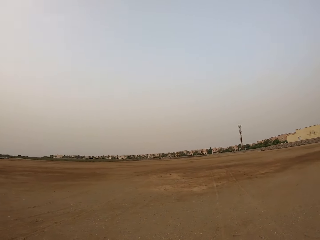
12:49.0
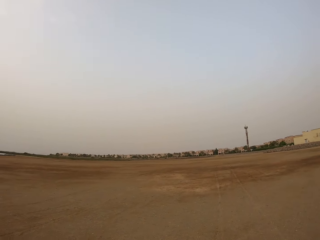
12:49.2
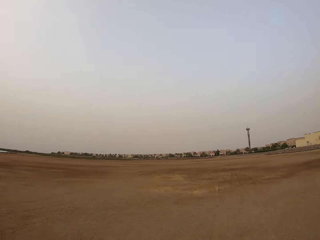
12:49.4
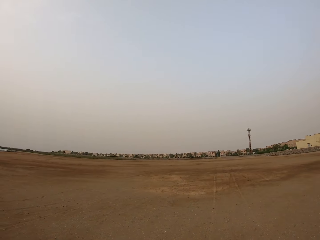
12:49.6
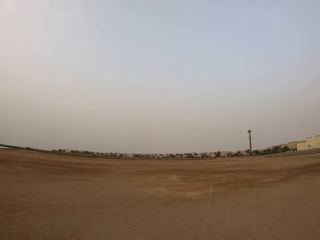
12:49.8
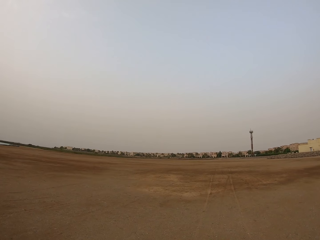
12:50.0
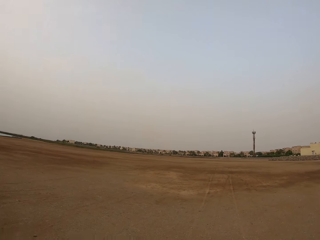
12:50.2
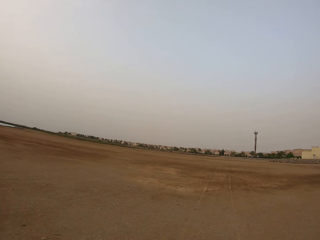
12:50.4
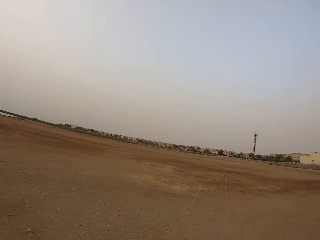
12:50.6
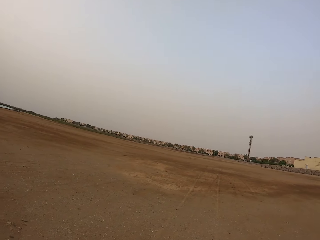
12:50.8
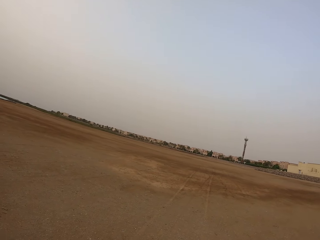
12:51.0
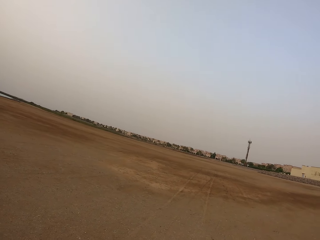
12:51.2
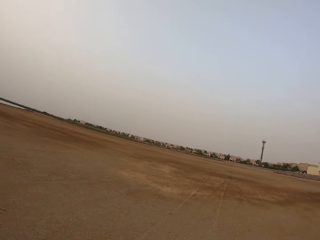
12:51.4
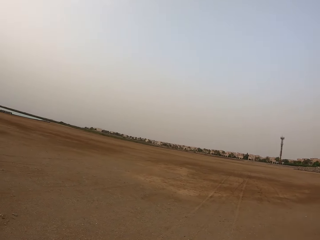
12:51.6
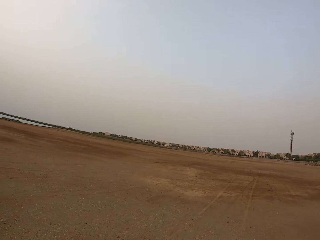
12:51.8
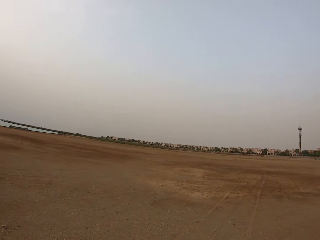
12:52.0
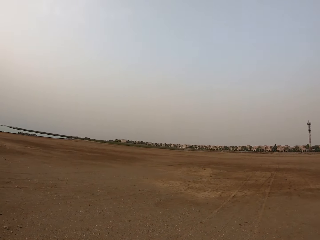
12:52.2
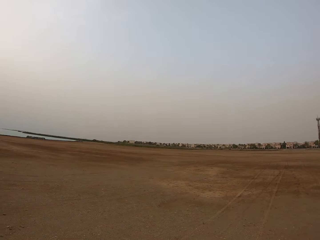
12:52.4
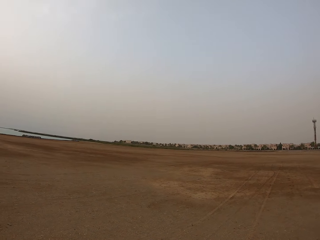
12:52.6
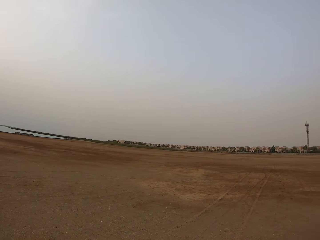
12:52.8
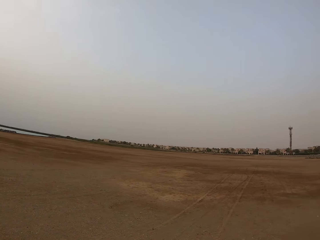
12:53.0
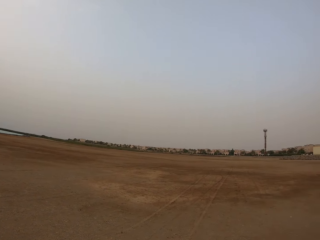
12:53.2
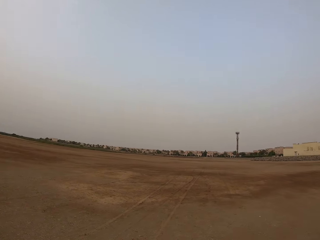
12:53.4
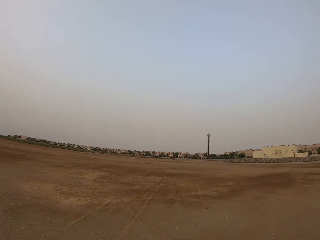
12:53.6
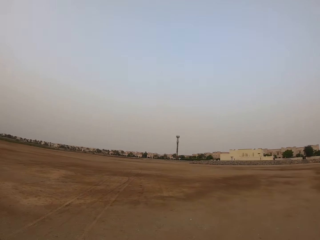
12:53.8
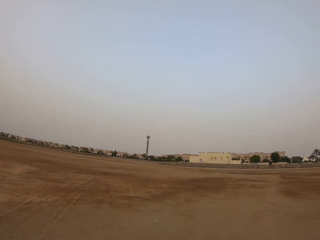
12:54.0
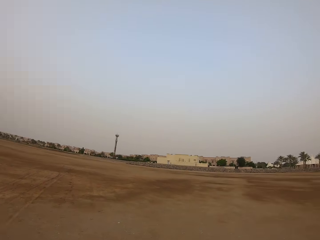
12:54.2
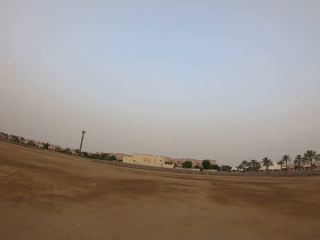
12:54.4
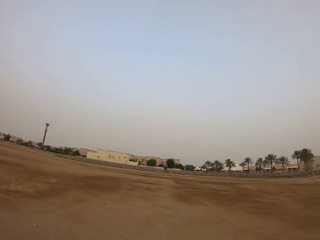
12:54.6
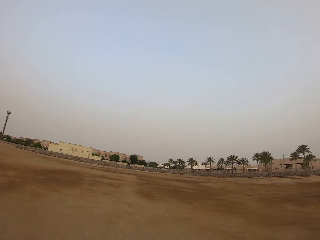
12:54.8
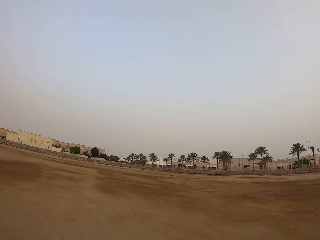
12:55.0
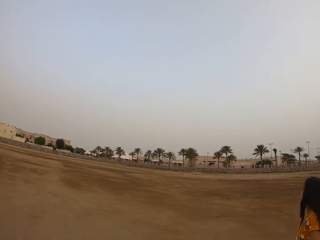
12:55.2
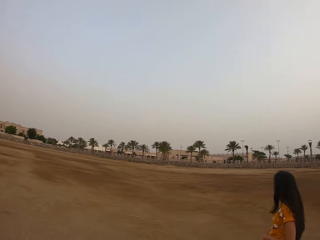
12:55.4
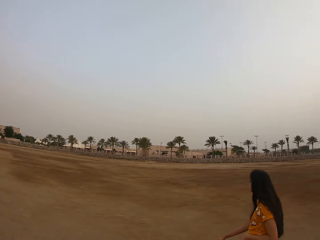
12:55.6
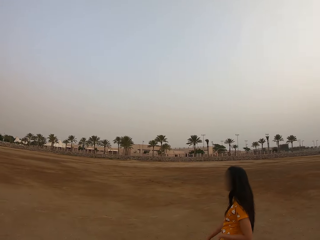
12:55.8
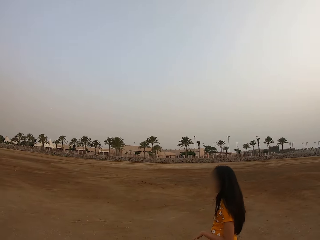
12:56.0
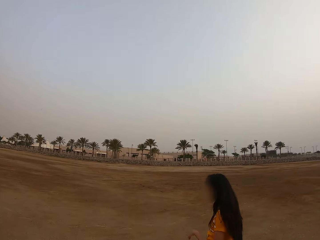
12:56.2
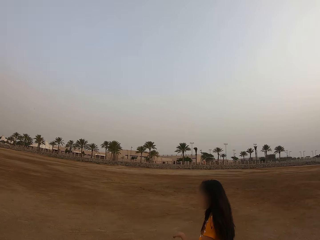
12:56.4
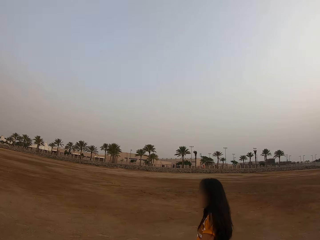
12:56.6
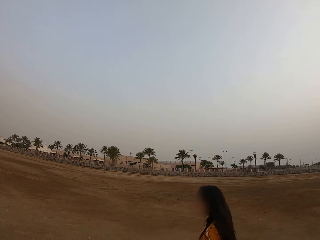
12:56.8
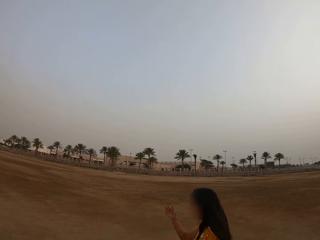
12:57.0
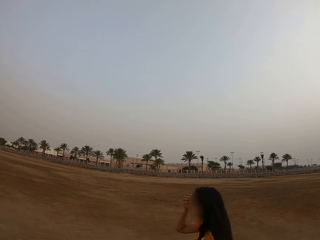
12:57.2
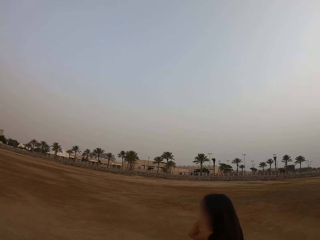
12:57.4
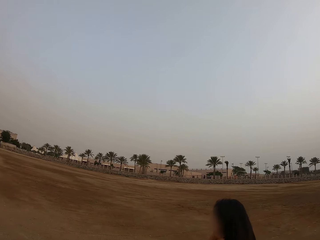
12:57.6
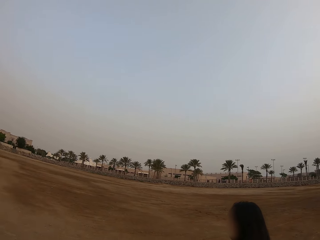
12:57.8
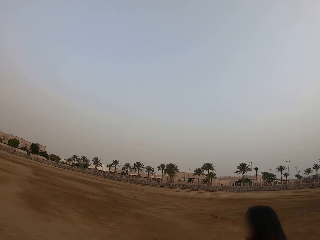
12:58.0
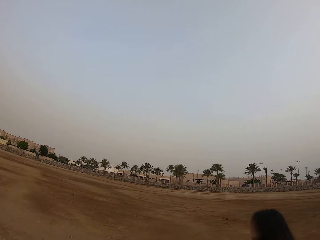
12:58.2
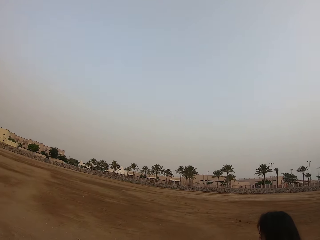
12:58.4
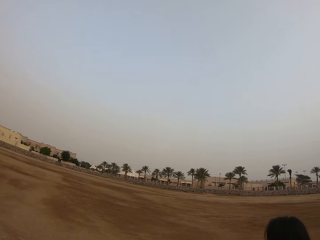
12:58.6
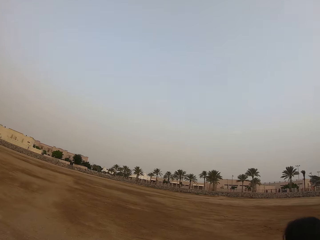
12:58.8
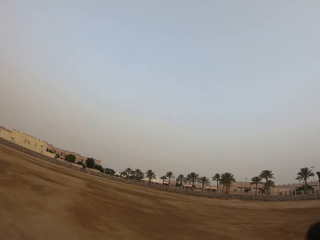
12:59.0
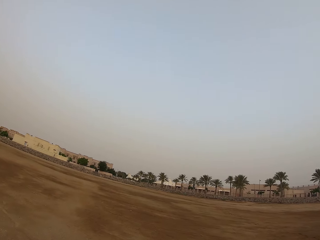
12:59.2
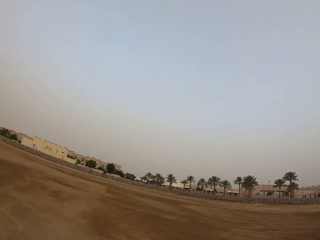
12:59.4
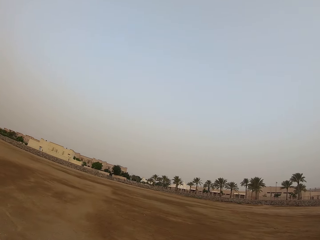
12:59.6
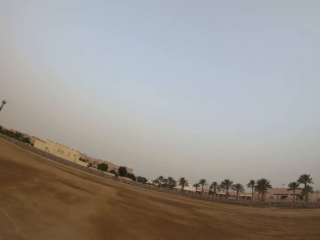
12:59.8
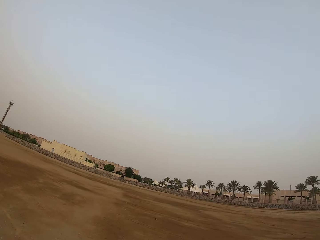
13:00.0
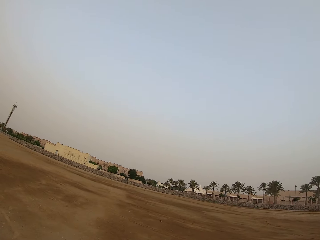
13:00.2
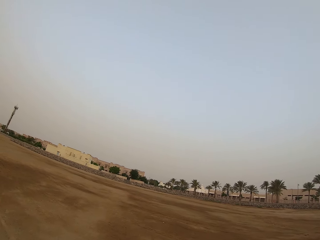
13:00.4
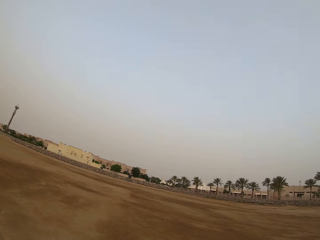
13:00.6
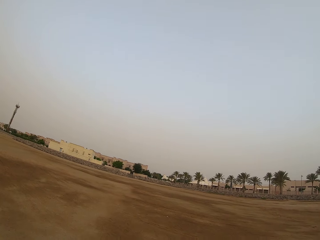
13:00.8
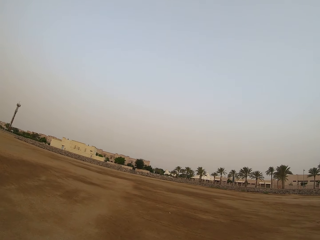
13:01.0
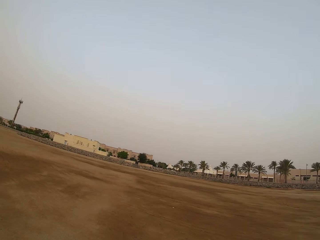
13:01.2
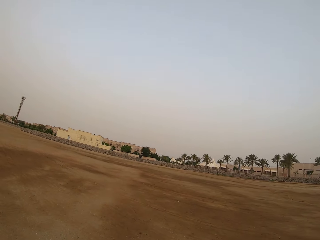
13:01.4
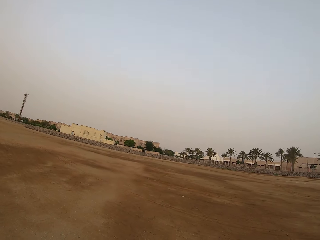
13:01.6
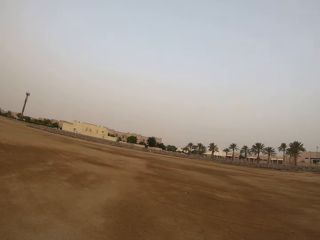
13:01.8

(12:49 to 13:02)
A lady walks on the field. The camera wearer looks at the lady. The lady raises her right arm. The camera wearer walks on the field.

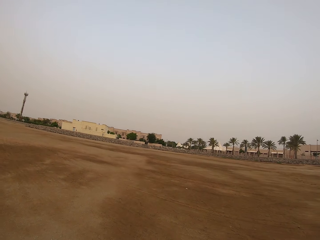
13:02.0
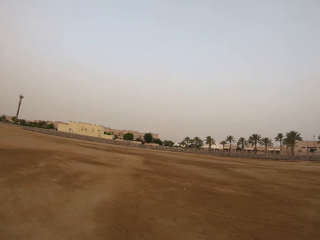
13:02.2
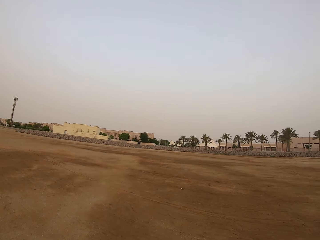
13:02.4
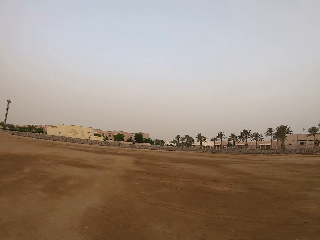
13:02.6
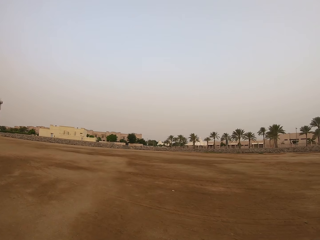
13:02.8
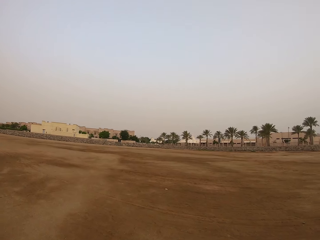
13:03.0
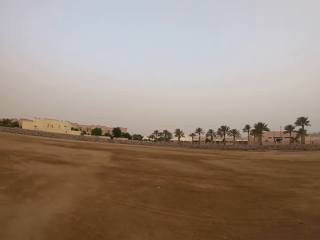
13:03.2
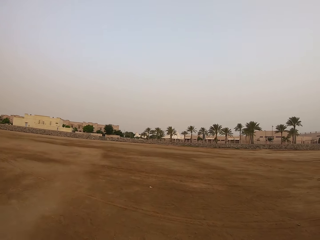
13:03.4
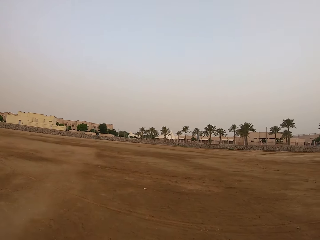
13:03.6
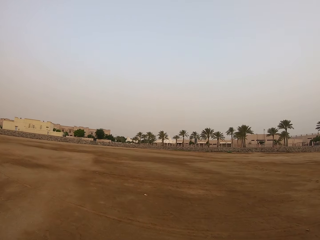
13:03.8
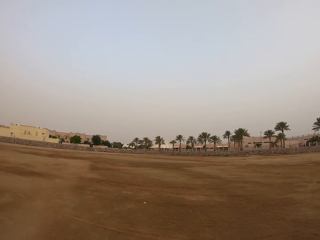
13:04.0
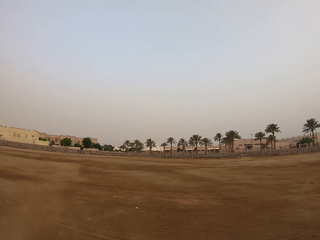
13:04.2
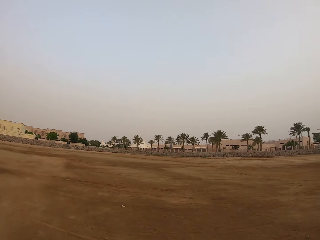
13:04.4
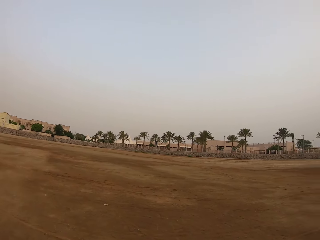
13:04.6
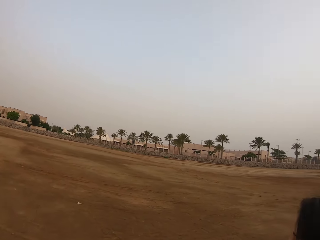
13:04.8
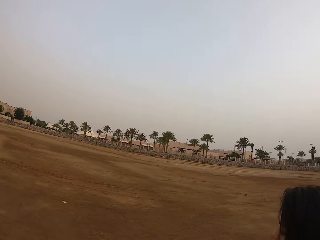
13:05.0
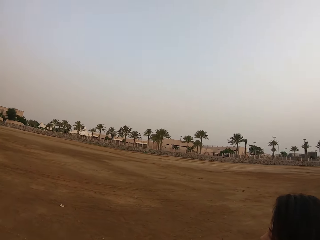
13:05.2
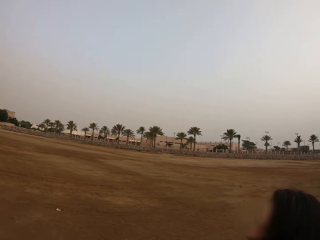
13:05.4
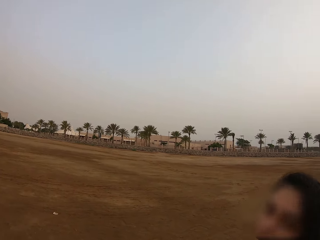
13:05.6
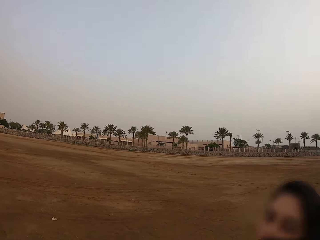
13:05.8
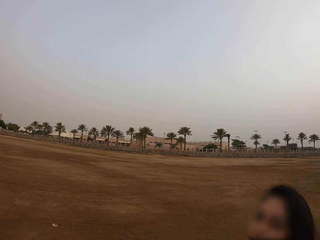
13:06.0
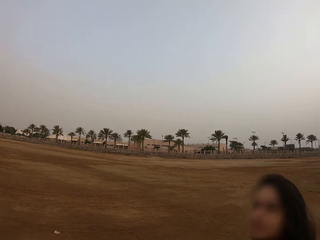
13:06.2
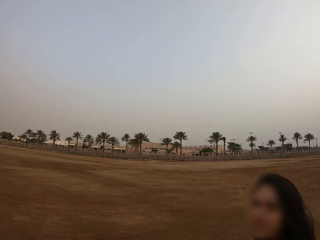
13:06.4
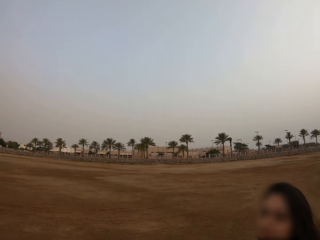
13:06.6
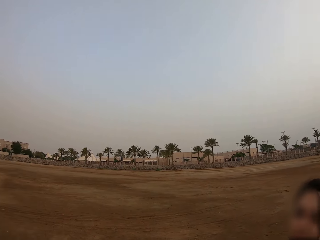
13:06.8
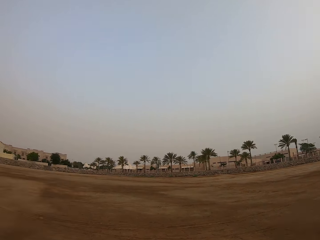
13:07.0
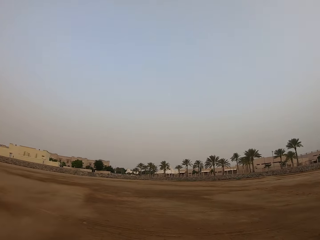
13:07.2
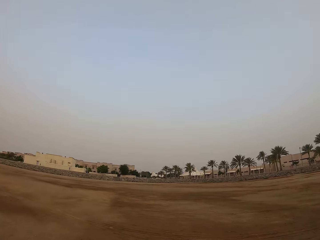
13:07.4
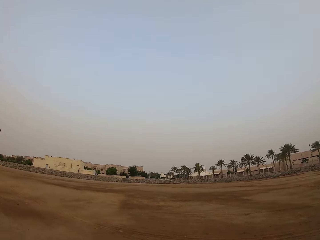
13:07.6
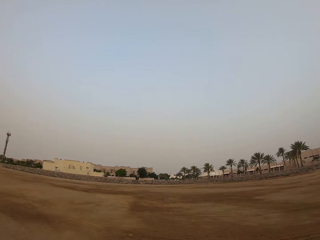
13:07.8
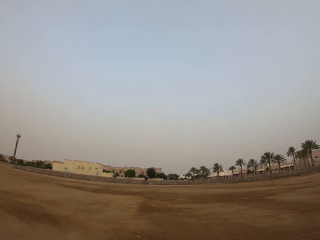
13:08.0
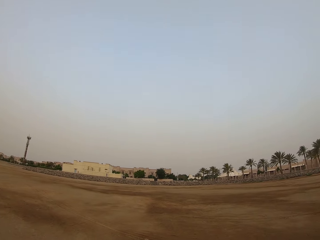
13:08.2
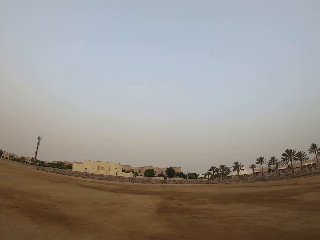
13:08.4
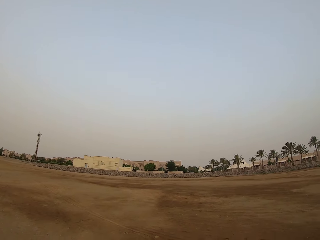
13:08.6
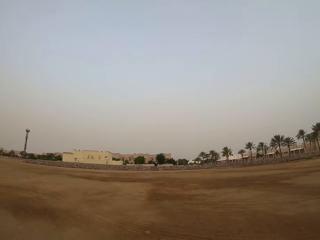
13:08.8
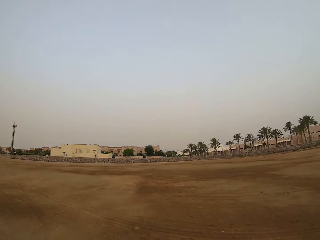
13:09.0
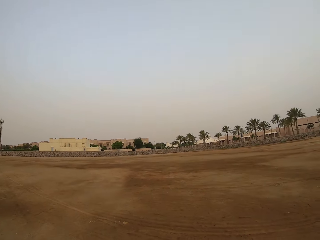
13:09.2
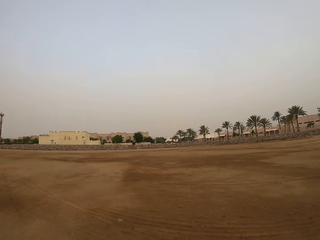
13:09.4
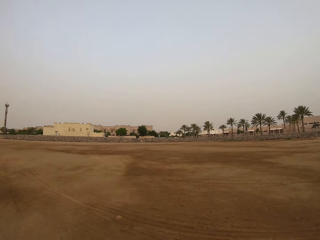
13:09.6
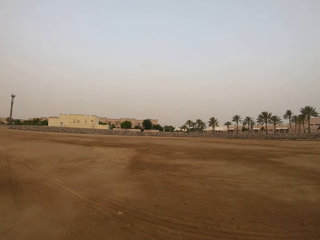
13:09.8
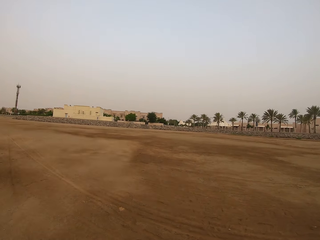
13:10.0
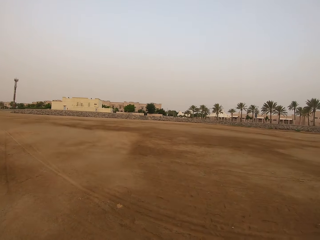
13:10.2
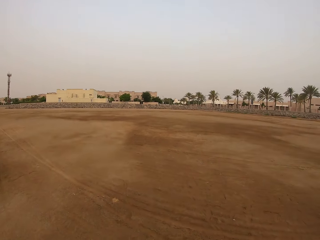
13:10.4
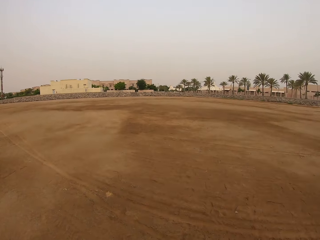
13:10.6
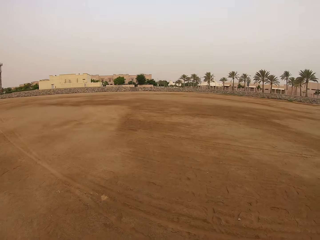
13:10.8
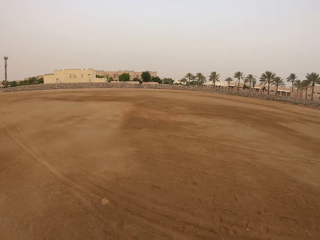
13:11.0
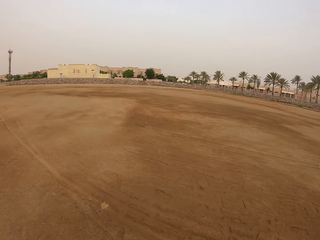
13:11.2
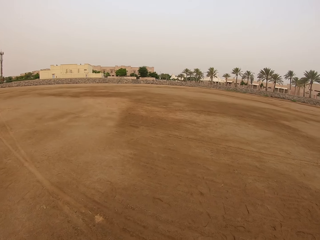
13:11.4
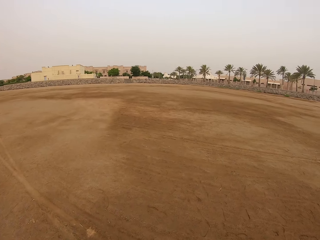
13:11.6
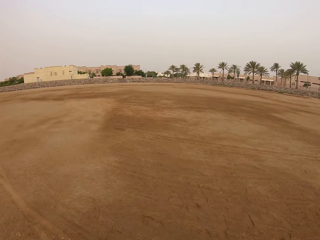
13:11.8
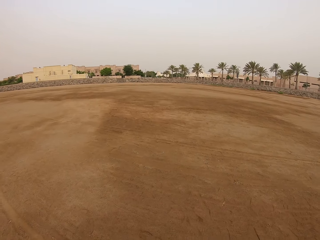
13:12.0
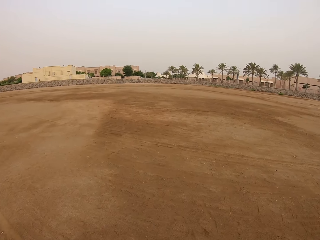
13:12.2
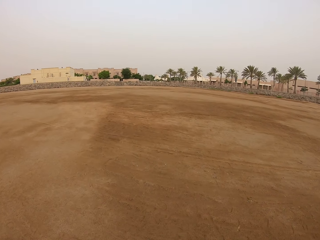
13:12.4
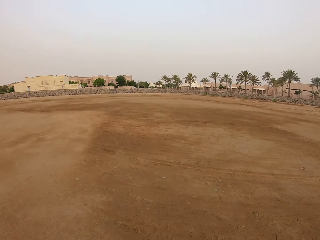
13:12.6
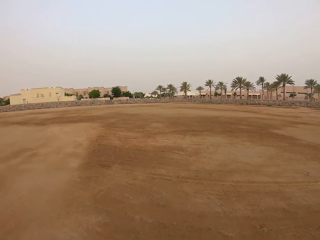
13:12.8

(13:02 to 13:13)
The camera wearer looks at a lady. They walk on the field.
